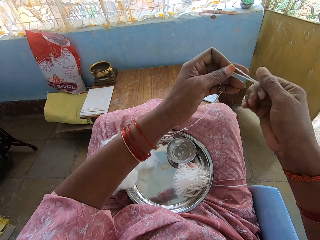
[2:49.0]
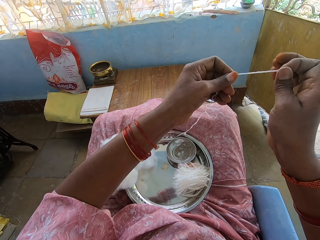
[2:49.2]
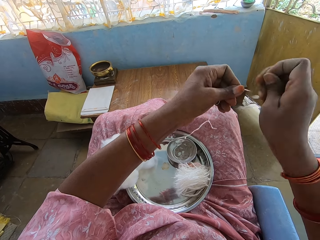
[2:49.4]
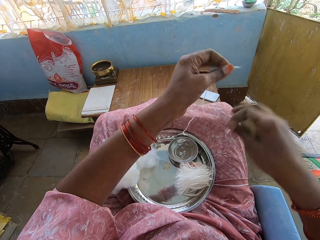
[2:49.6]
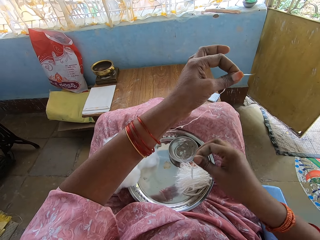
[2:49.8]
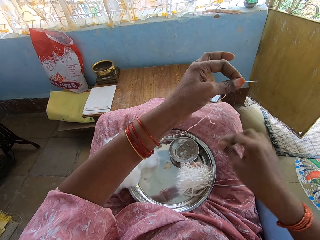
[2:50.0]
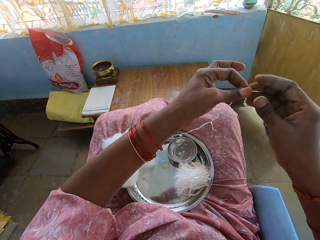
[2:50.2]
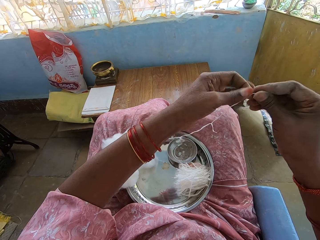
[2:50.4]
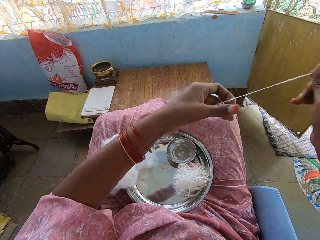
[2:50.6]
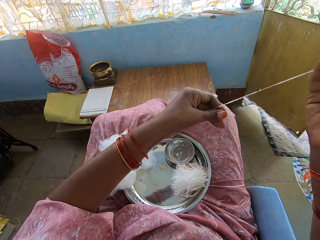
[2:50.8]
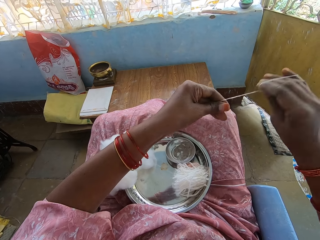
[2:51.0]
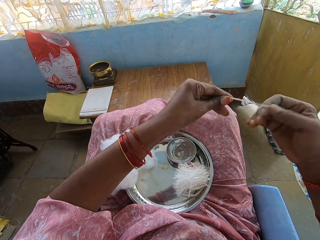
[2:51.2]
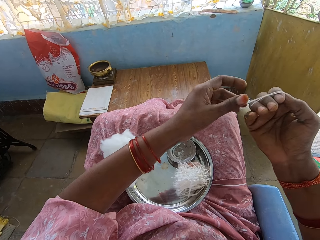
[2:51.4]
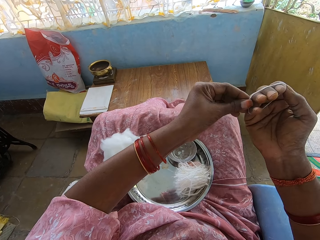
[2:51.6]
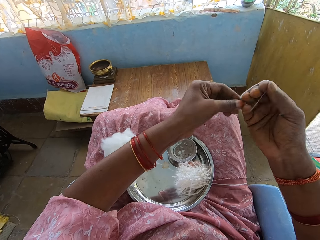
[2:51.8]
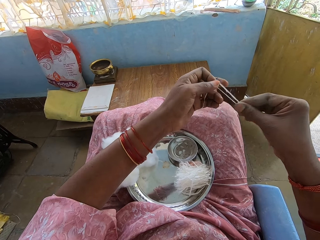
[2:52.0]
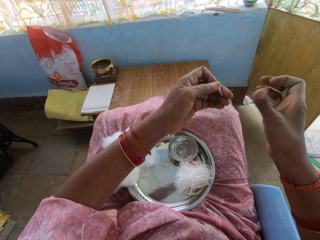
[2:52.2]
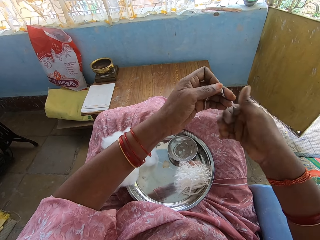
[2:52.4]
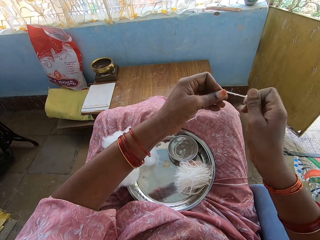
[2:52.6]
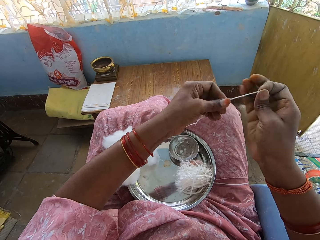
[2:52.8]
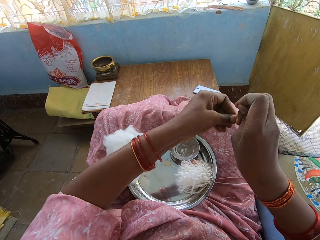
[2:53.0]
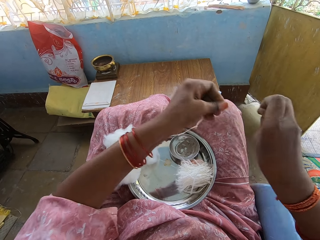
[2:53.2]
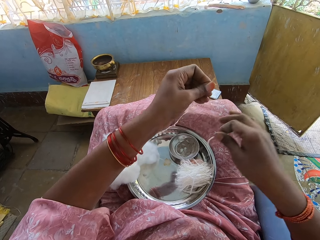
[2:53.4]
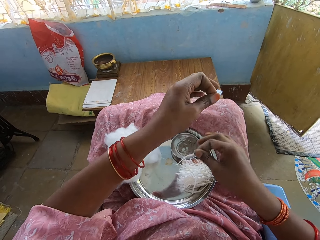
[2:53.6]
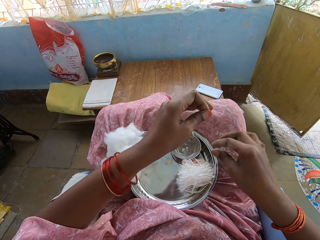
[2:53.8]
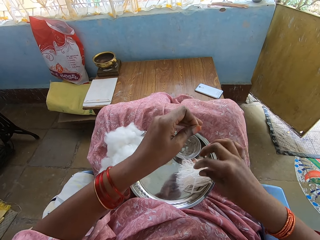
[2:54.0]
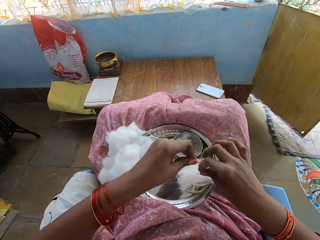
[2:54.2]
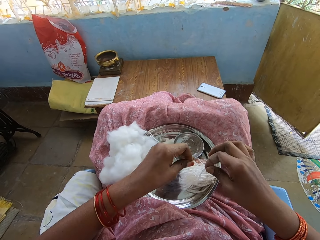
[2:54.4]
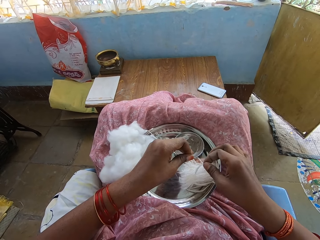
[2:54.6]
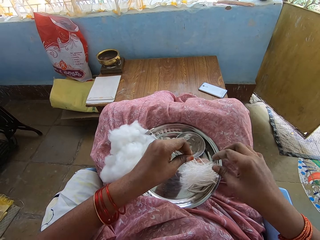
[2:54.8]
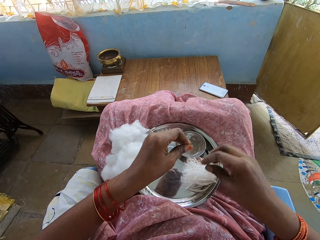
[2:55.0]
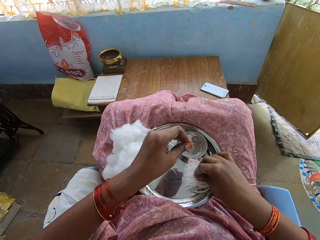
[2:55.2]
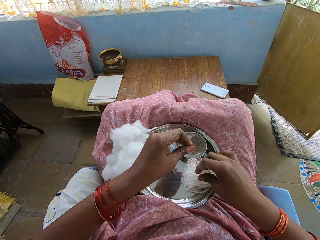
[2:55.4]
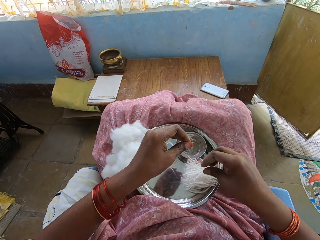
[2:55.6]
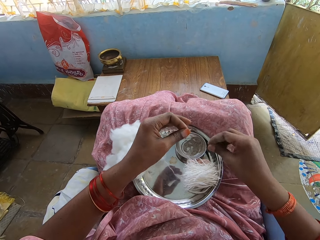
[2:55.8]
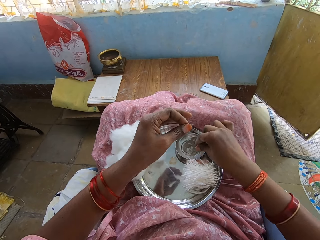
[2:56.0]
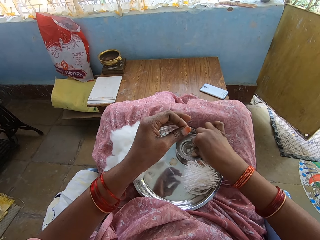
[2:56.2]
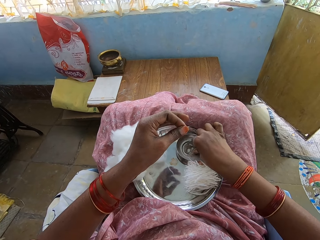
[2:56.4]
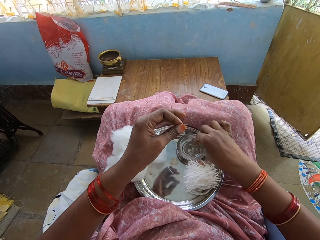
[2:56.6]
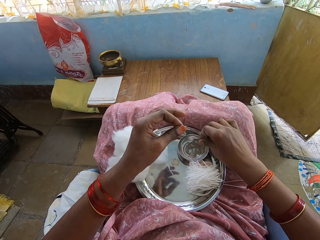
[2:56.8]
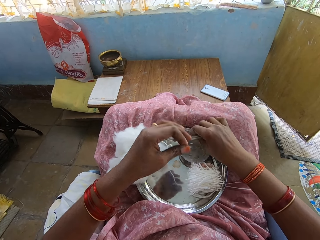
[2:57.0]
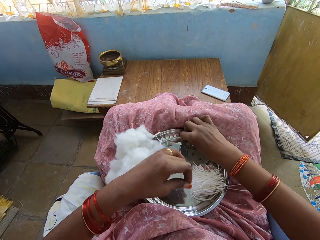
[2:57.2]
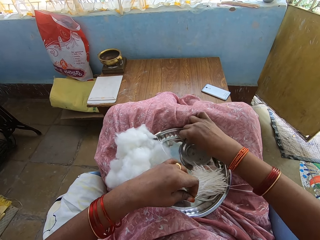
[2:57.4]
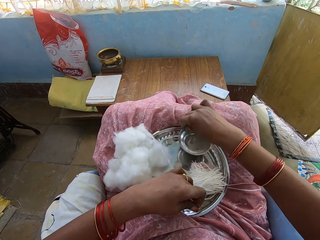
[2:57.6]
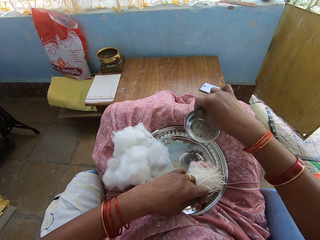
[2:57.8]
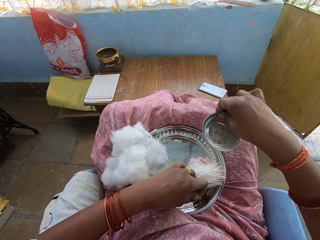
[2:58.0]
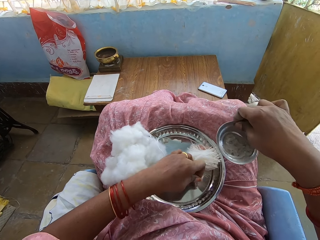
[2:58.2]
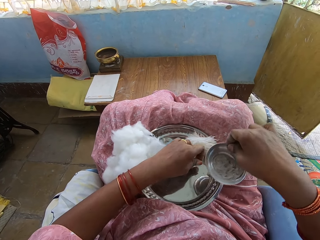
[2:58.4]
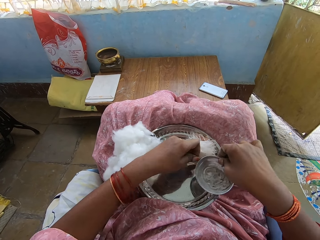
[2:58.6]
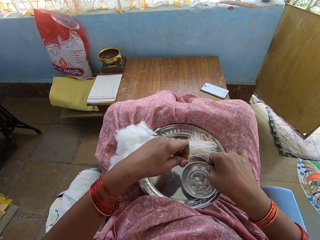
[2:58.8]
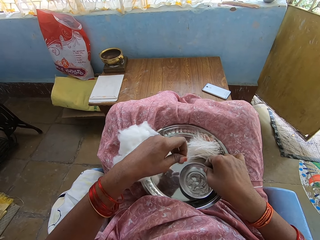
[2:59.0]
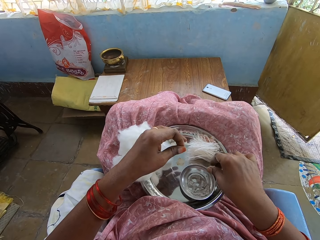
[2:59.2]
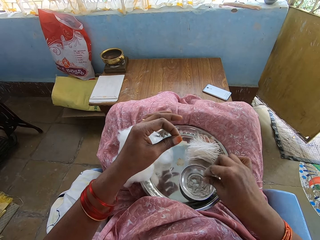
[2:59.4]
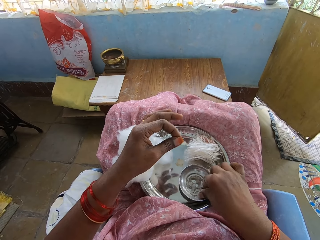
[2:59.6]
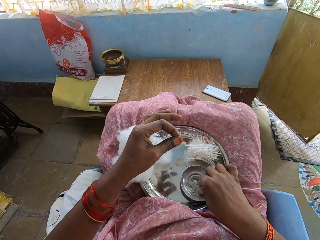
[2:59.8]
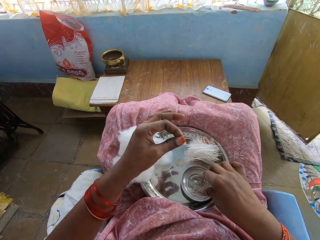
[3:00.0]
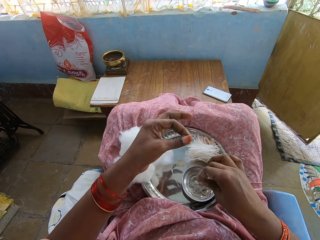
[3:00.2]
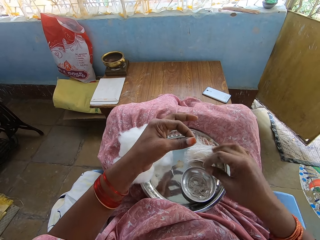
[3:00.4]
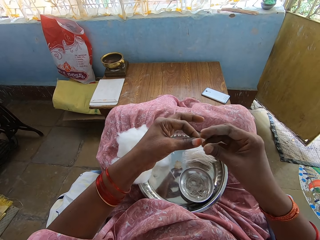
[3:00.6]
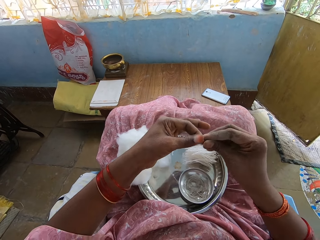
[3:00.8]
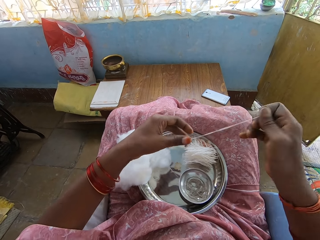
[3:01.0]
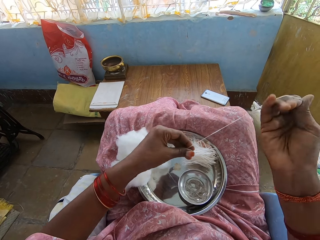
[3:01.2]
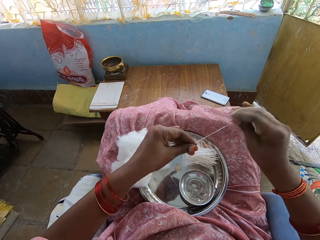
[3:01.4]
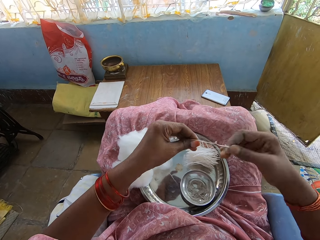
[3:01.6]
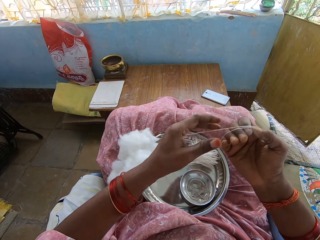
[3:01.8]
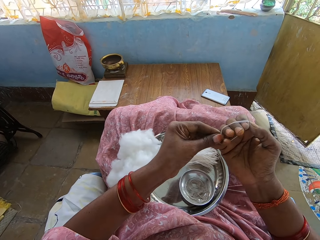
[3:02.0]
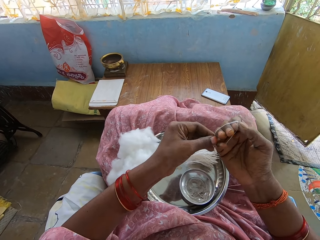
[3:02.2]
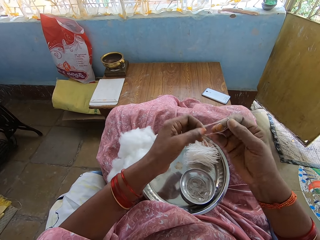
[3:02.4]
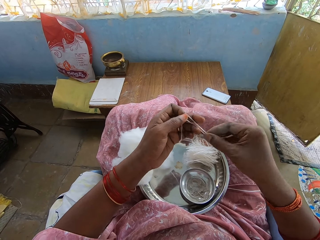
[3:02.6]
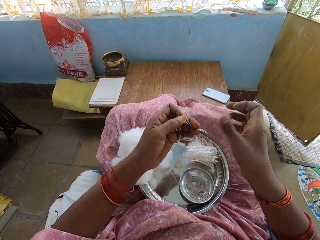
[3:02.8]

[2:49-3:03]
The camera wearer twists a thread or cotton wool. They cut the cotton wool, drop the thread on a tray, pull out the cotton wool and fold the thread. They cut the cotton wool, twist the thread and put the thread on the tray. They dip the finger into the water in the bowl and apply ash on the hand. They pick up the bowl, push the cotton wool and put the bowl on the tray. They dip the finger into the water in the bowl and apply ash on the hand. They pull out the cotton wool and fold the thread.

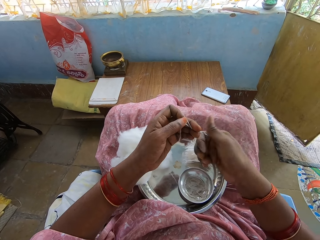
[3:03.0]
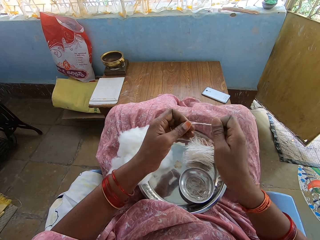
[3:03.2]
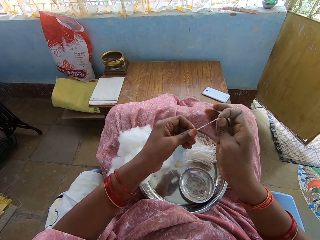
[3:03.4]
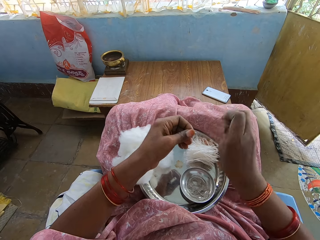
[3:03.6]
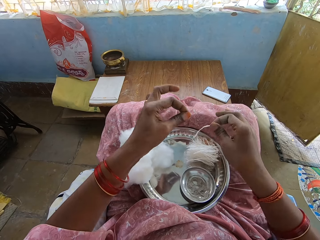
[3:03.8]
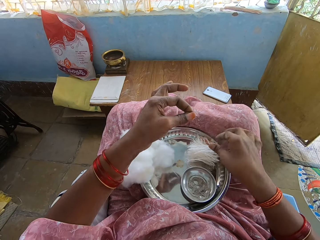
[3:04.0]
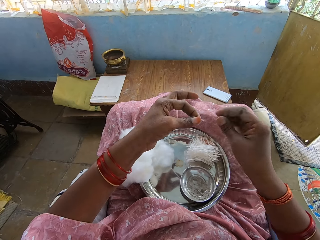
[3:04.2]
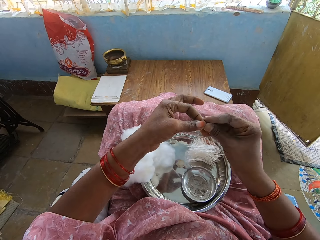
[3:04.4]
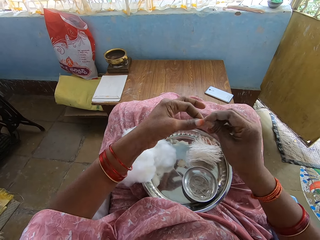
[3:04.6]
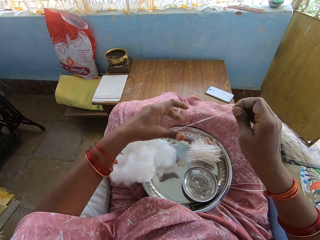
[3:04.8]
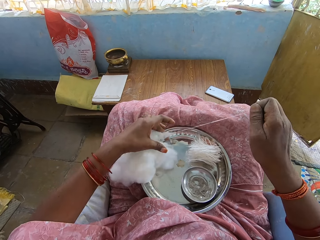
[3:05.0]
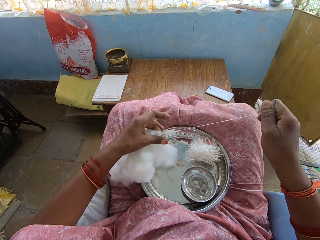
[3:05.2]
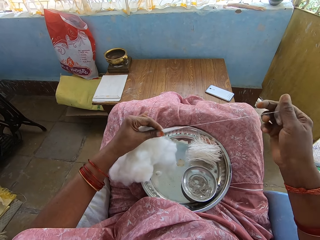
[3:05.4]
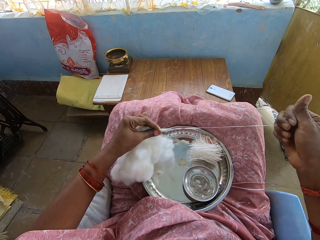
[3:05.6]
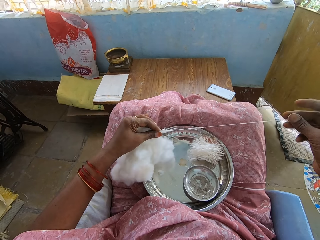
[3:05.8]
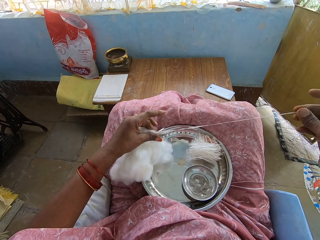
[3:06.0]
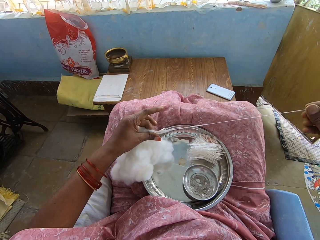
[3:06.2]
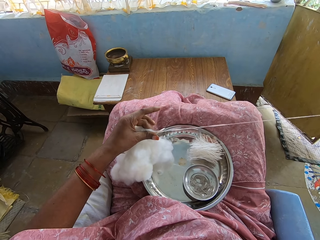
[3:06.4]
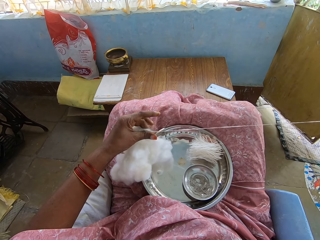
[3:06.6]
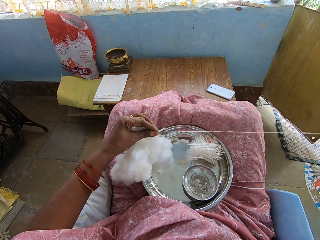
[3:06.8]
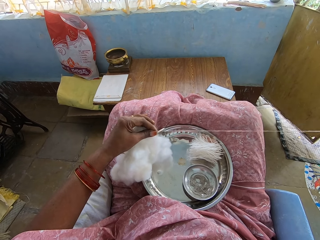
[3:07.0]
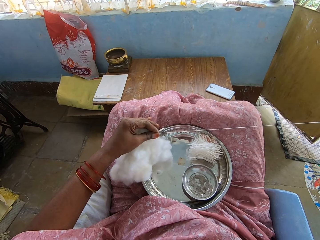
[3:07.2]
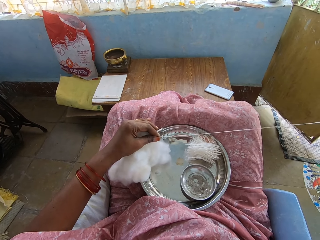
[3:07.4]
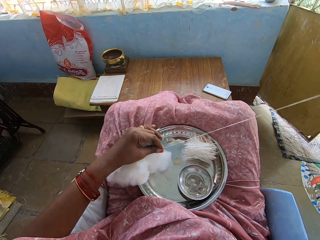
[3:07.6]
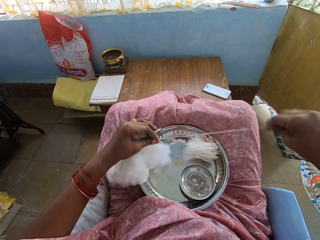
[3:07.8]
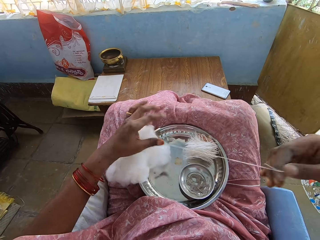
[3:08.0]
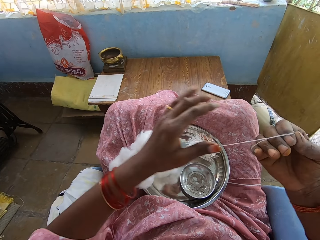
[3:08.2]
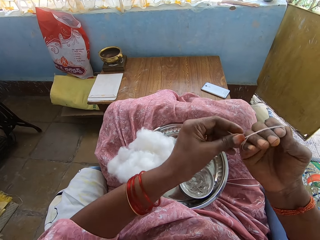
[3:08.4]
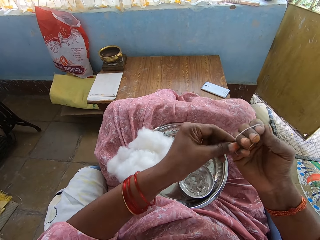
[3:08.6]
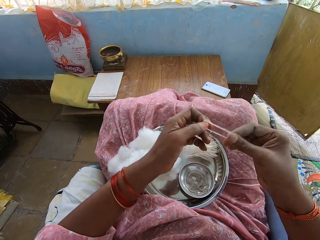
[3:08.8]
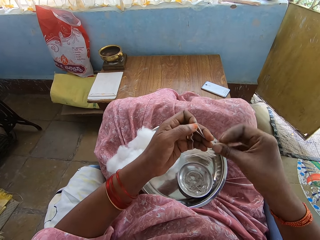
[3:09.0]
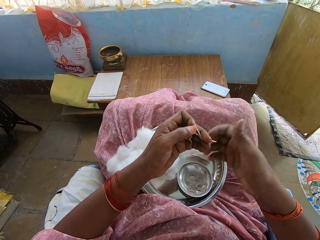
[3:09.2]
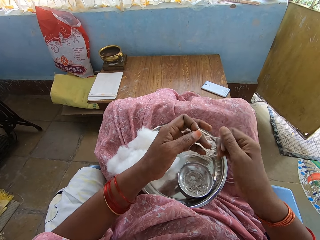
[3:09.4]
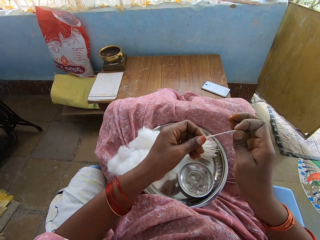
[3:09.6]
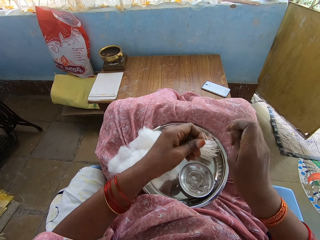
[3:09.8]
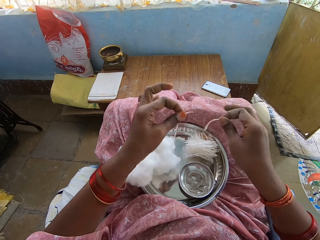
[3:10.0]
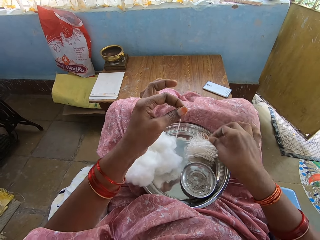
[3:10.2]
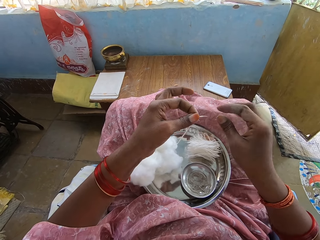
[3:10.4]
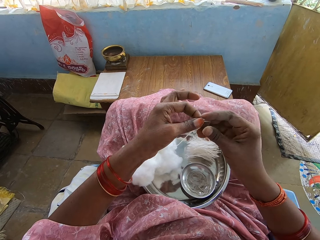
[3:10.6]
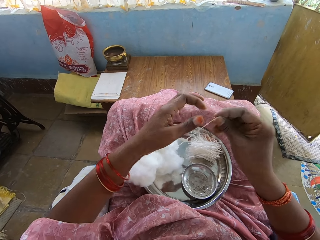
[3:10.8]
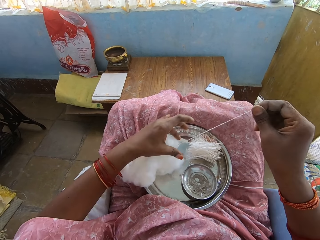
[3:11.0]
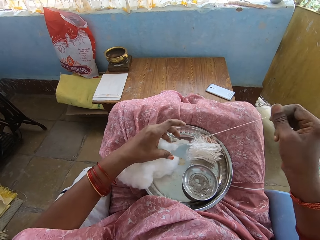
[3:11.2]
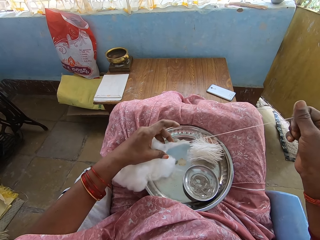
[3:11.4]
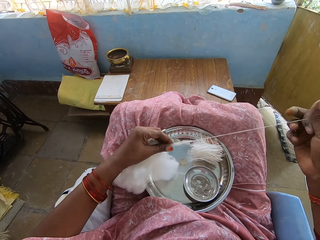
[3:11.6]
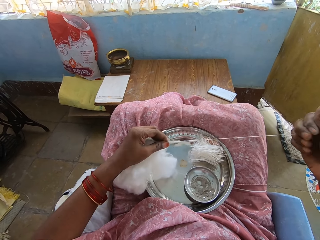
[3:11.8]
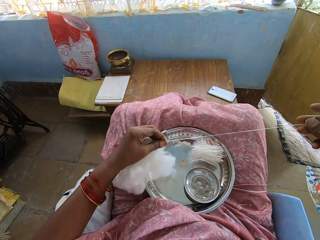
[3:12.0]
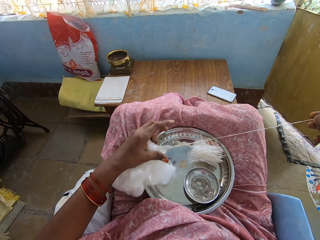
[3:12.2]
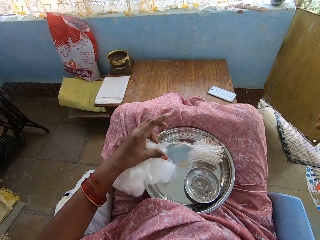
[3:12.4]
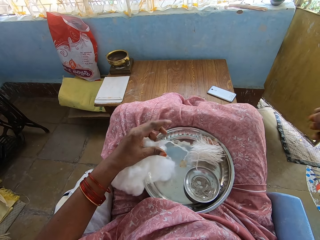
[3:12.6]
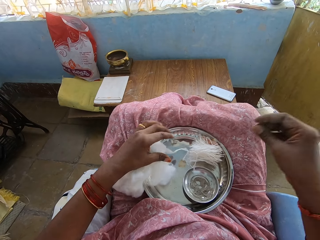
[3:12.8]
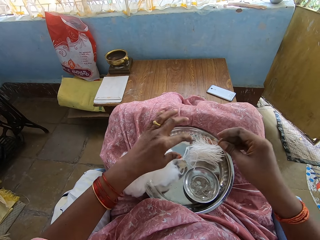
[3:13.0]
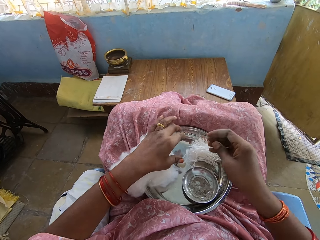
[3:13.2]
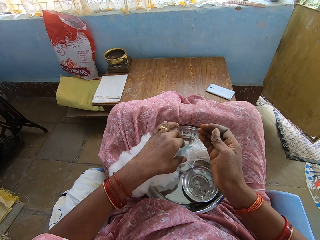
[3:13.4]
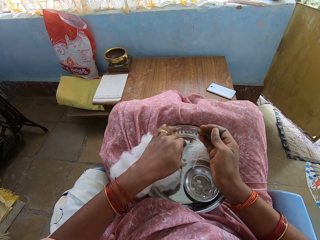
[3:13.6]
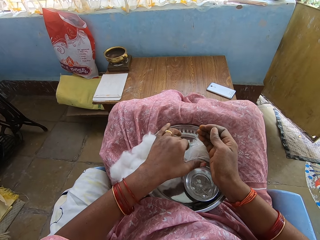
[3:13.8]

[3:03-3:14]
The camera wearer cuts the cotton wool or thread, twists the thread and puts the thread on a tray. They pull out the cotton wool and fold the thread. They cut the cotton wool, twist the thread, put the thread on the tray and pull out the cotton wool.
